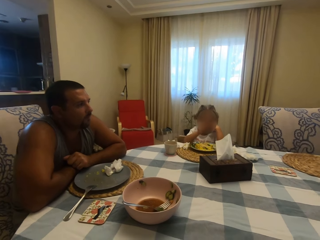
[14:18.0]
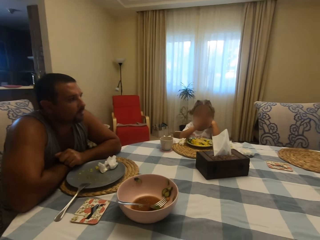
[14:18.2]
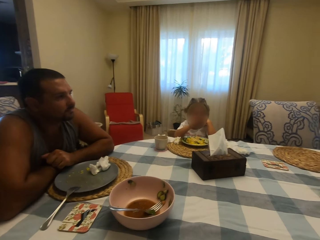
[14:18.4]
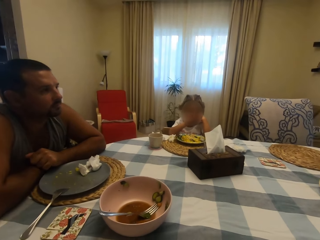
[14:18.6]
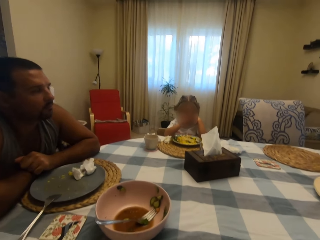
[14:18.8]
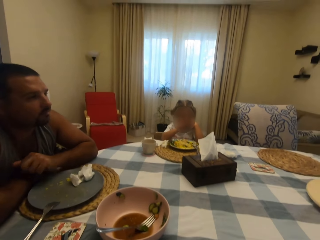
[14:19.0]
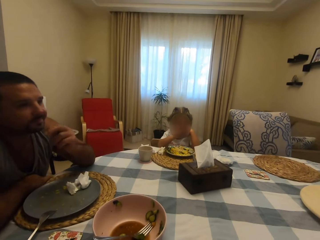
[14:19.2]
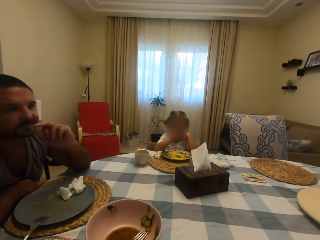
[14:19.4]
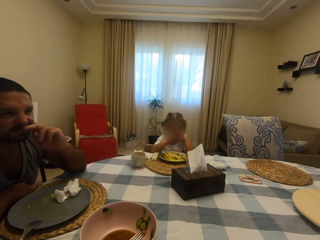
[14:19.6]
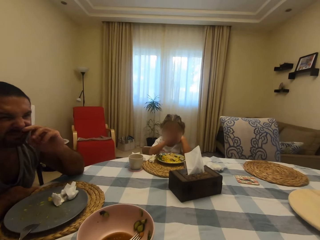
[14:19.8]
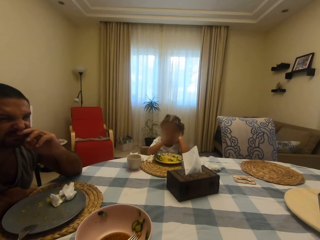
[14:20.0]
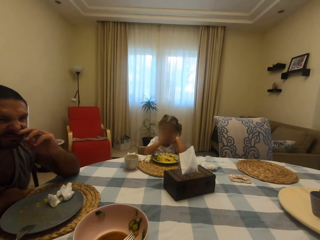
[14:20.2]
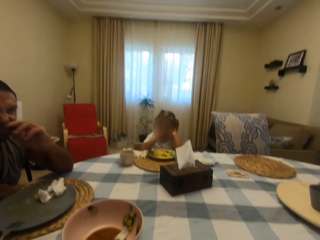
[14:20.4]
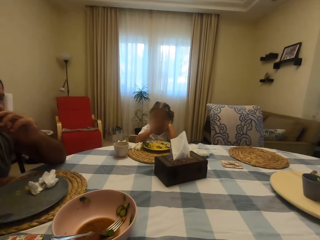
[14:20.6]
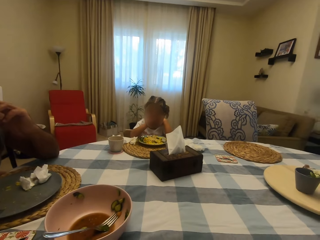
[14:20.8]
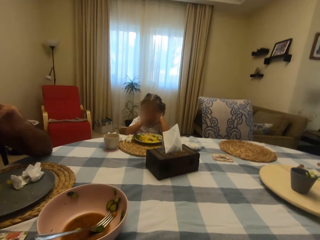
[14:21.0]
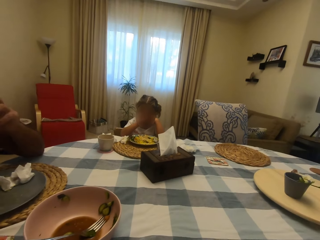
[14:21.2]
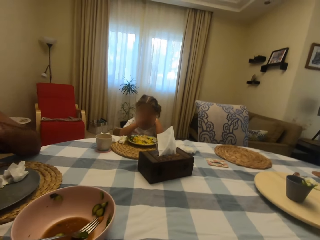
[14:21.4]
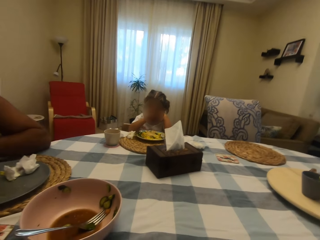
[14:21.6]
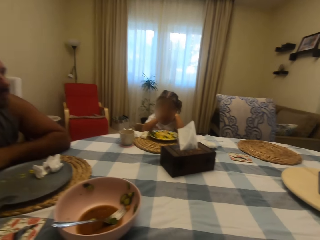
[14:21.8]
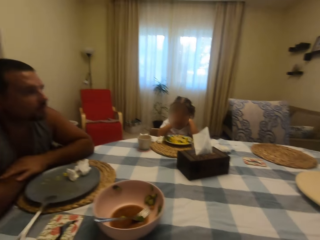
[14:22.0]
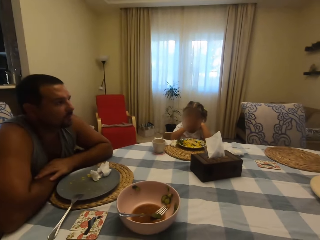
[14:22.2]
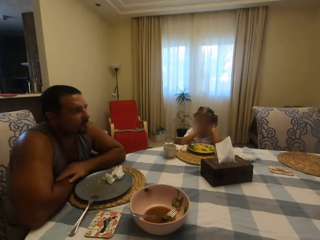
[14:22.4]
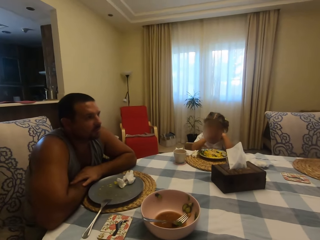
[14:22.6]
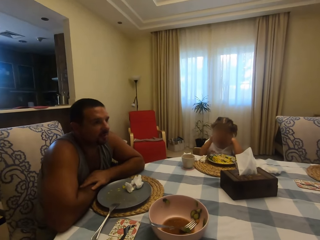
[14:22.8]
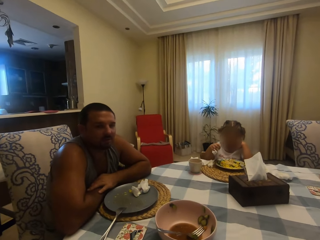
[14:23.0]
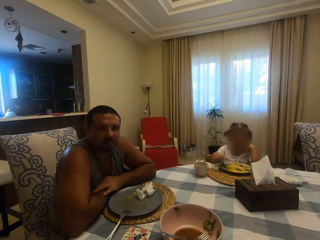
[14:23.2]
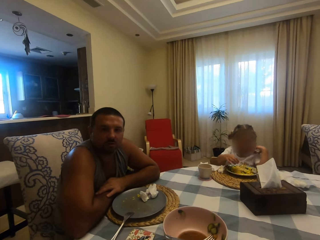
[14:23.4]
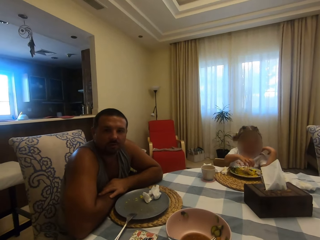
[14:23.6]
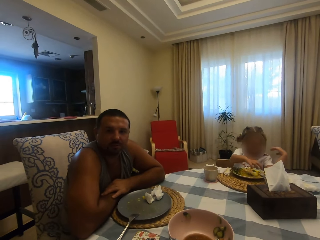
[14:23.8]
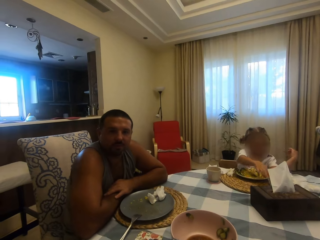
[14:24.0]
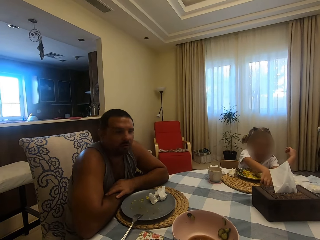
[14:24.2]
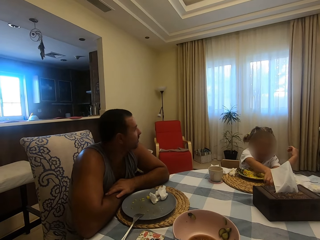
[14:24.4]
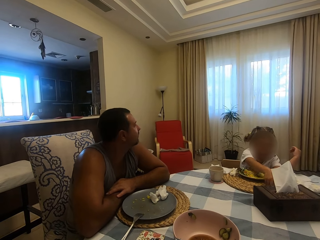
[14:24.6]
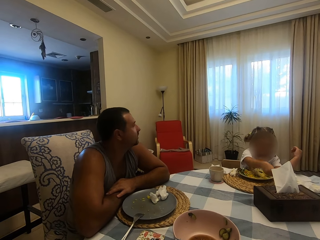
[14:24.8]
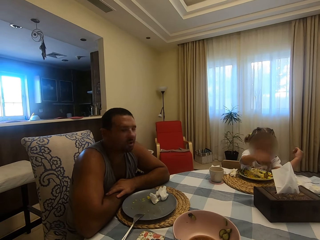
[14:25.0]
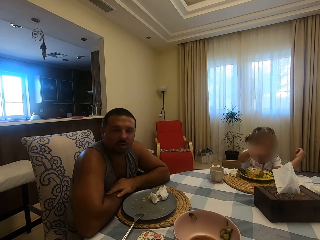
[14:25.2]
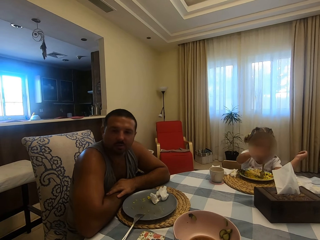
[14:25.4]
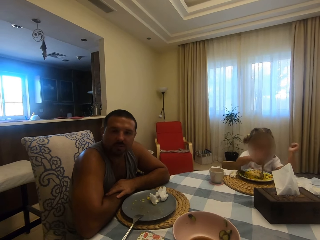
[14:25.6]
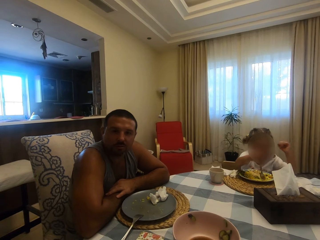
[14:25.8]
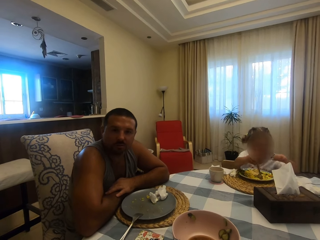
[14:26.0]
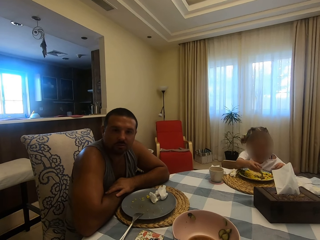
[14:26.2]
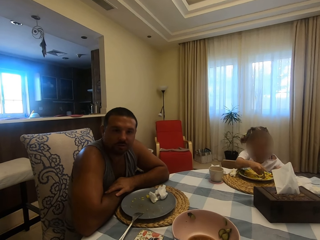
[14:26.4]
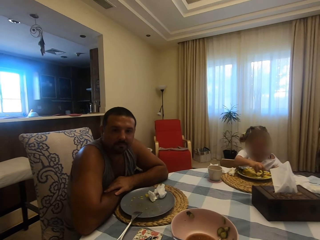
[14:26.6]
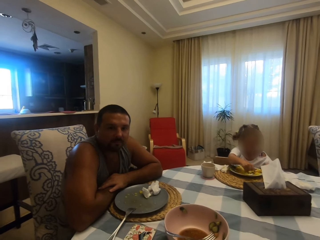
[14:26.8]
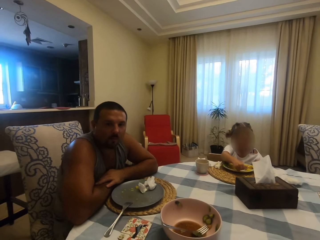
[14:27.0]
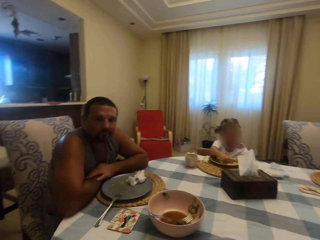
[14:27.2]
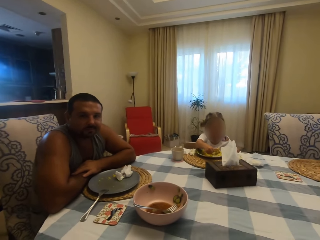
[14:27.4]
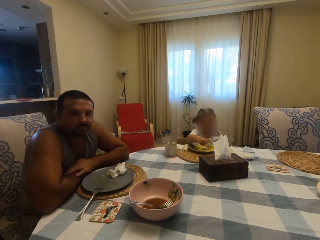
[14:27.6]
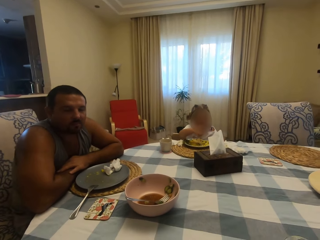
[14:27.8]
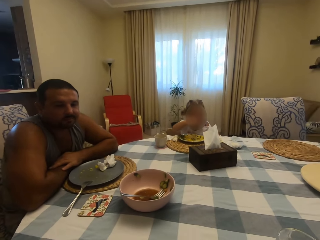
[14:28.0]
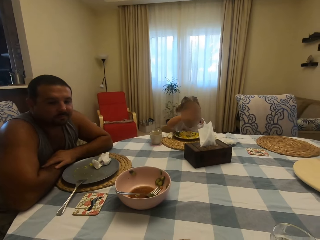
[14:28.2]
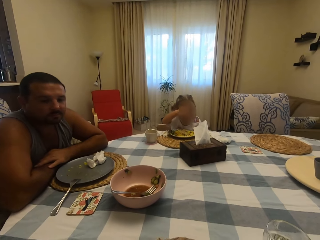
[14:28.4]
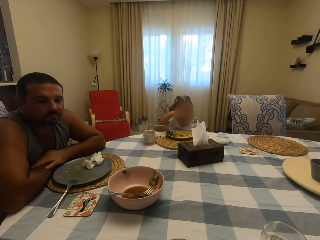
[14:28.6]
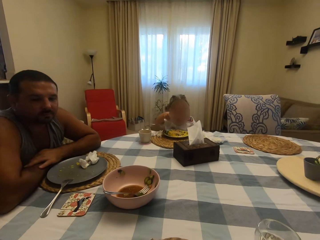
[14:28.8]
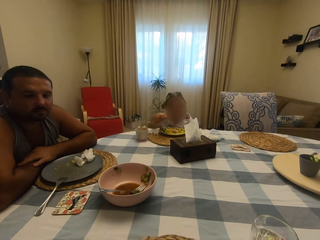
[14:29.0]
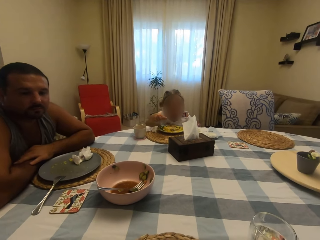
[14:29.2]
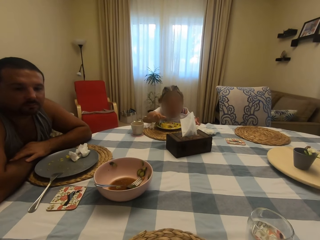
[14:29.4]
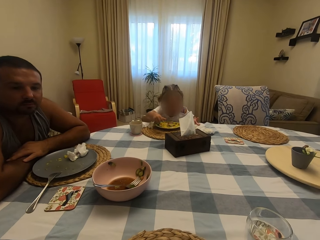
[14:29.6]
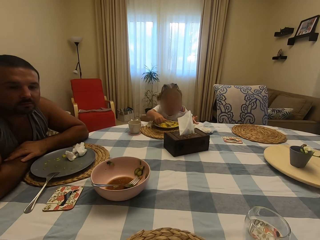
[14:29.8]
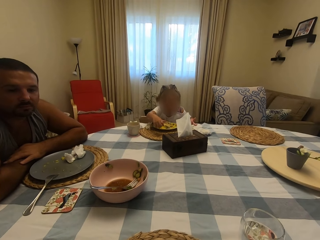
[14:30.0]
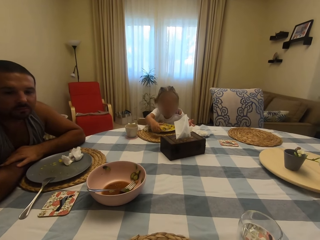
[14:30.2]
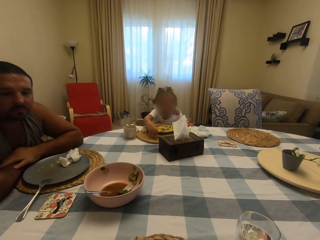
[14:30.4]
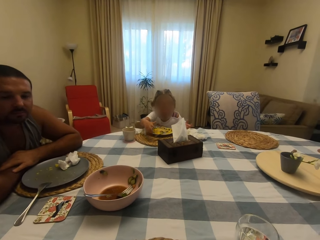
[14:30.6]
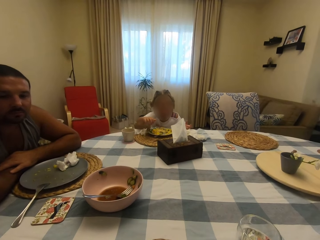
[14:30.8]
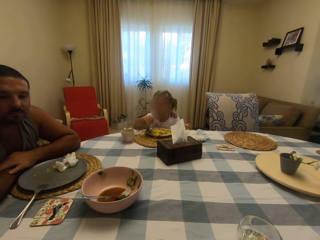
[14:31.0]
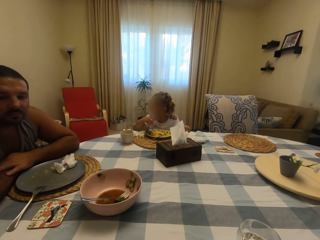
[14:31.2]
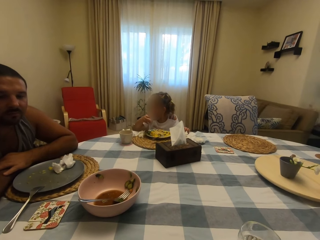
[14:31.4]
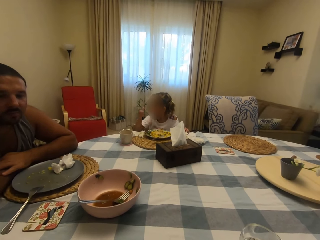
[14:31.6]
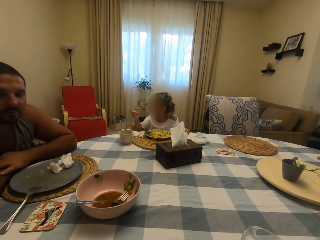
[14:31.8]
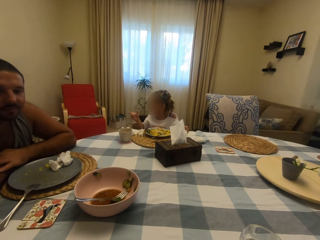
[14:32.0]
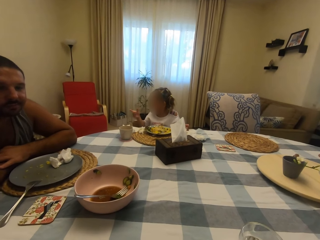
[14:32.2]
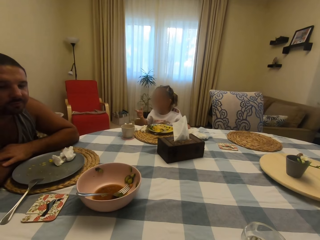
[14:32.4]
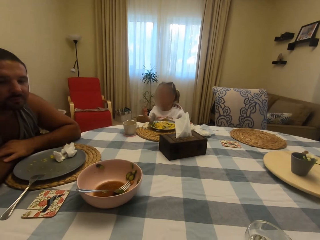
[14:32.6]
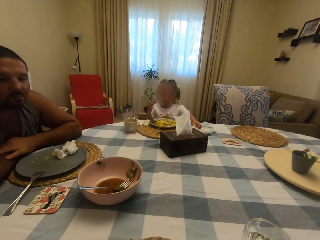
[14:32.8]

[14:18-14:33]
The camera wearer speaks to a child. The child rubs their nose and speaks to the camera wearer. The child picks up a spoon and eats food. The camera wearer looks around. They speak to the child.

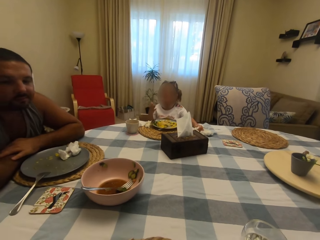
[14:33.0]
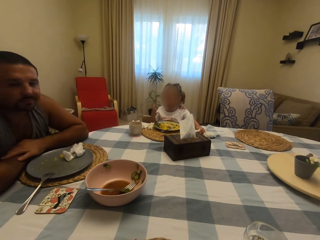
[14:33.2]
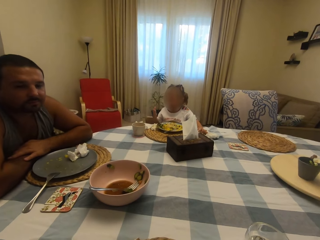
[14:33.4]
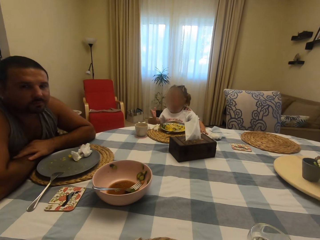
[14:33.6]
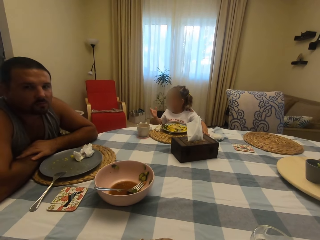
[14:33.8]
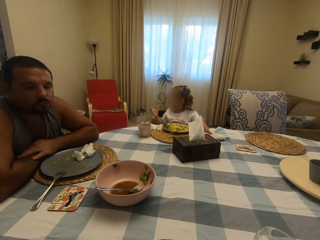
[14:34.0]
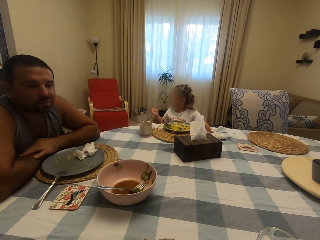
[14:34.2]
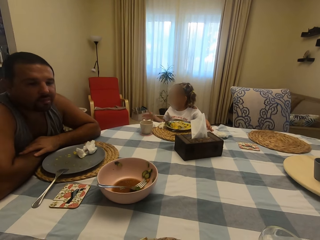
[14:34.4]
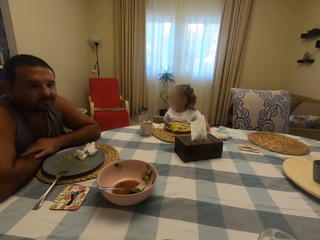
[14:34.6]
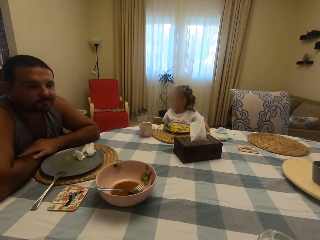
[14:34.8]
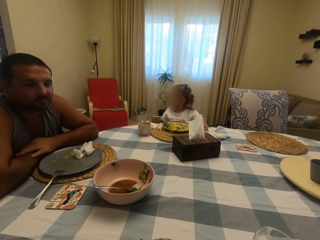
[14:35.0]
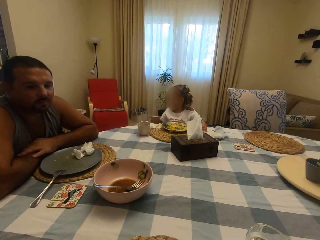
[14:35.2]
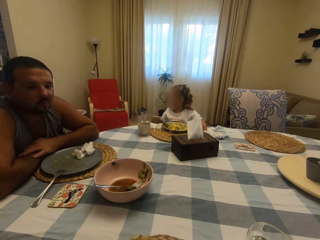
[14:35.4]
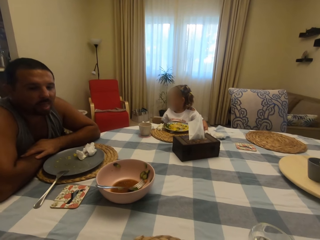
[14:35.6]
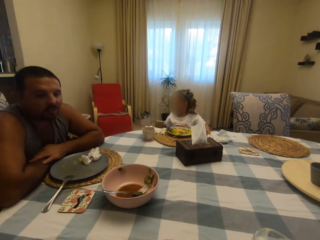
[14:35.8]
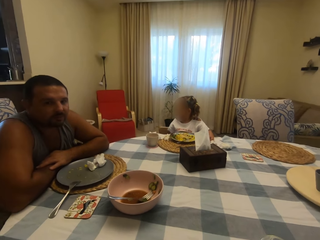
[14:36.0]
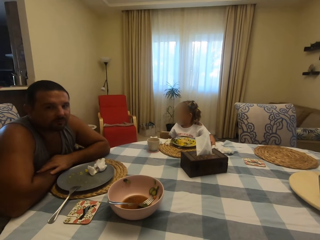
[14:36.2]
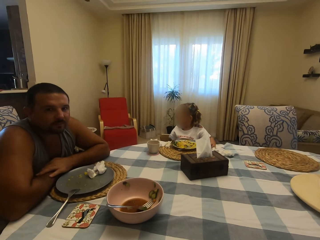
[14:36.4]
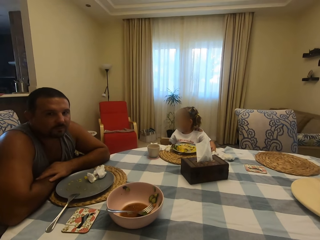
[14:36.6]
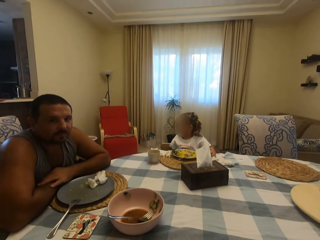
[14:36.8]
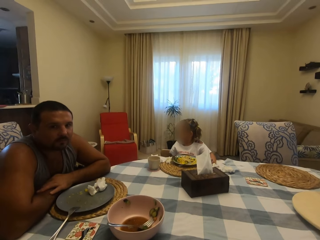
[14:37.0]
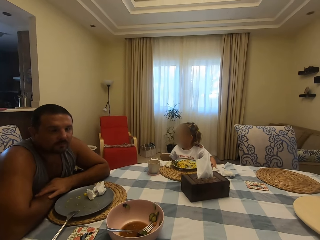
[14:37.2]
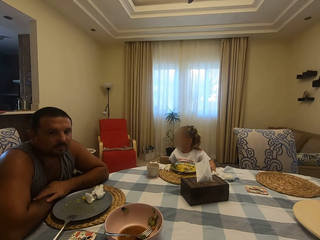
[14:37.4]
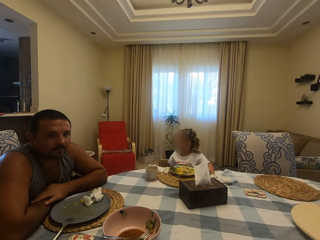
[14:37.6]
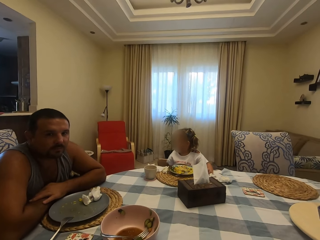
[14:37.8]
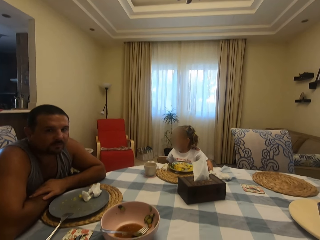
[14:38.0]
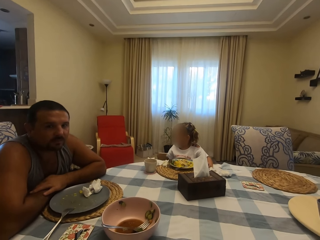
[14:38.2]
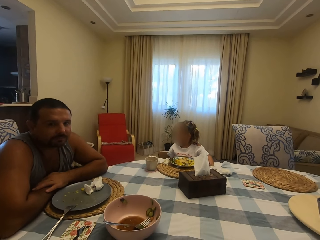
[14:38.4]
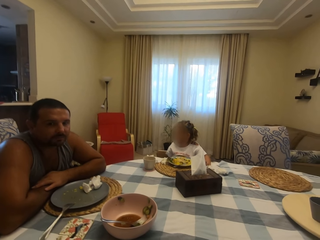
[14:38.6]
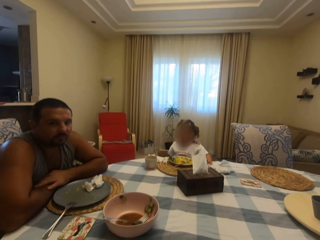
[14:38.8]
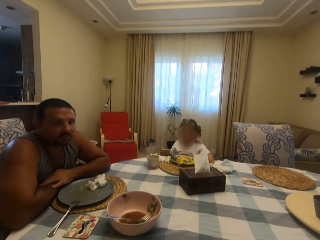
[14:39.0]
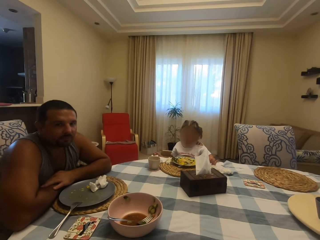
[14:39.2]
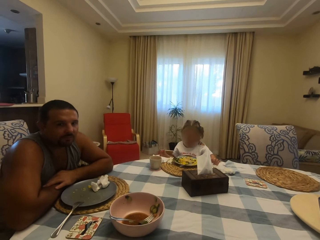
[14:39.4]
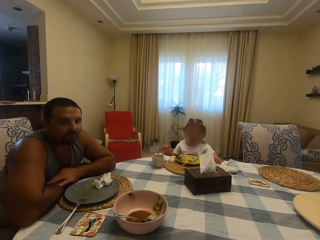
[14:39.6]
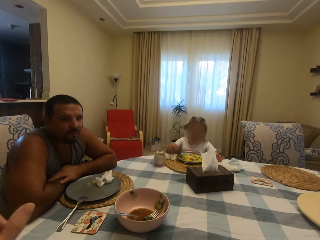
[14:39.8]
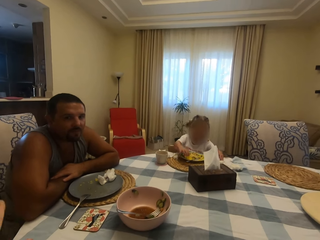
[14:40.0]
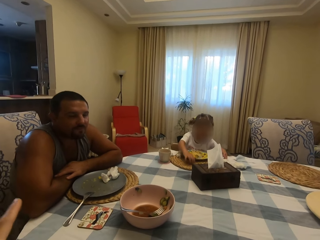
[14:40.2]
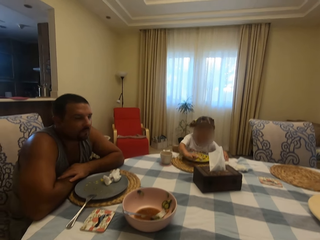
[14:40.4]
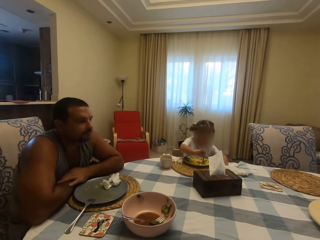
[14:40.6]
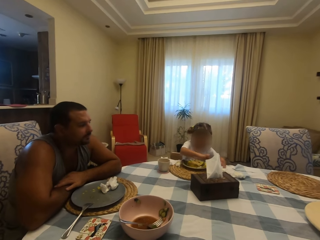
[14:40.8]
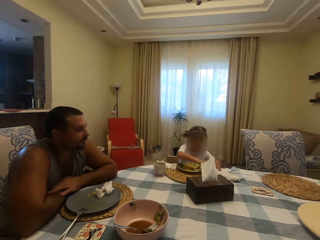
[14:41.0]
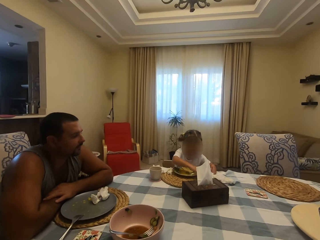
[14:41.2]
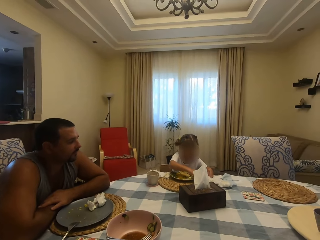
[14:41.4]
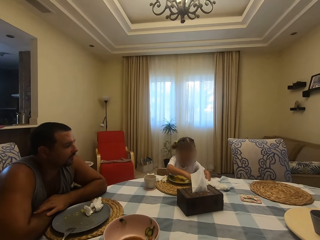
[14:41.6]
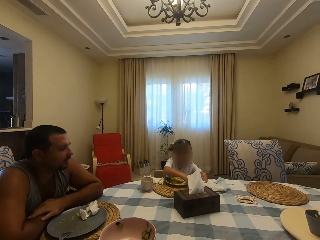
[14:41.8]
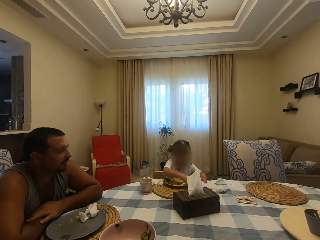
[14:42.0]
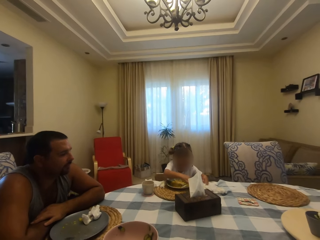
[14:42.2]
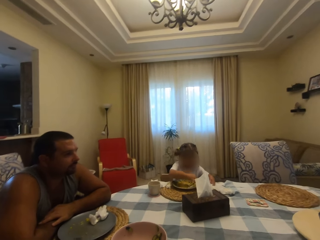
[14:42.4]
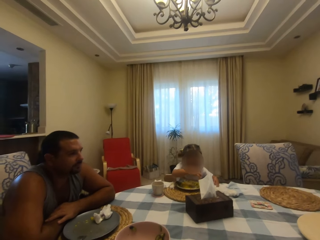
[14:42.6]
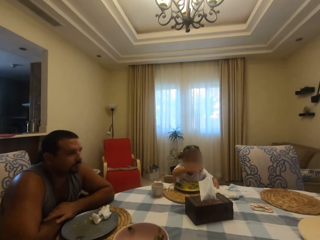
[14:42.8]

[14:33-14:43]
The camera wearer moves her hands.
